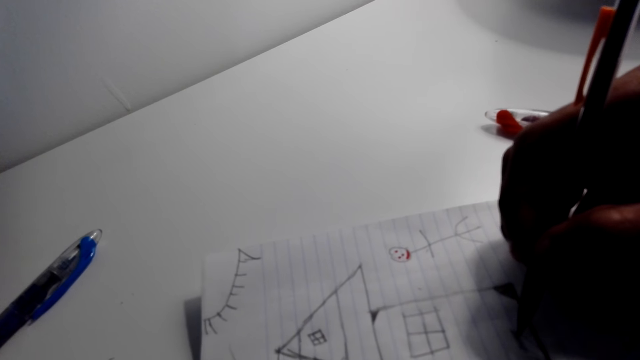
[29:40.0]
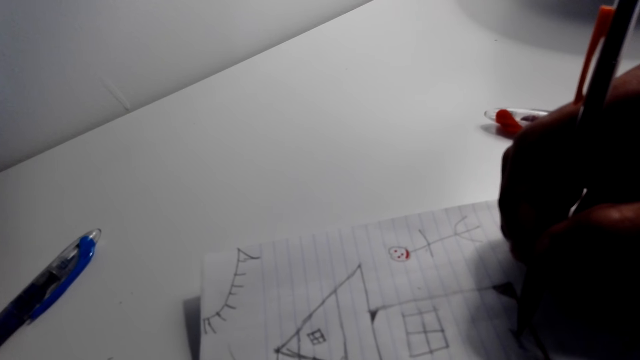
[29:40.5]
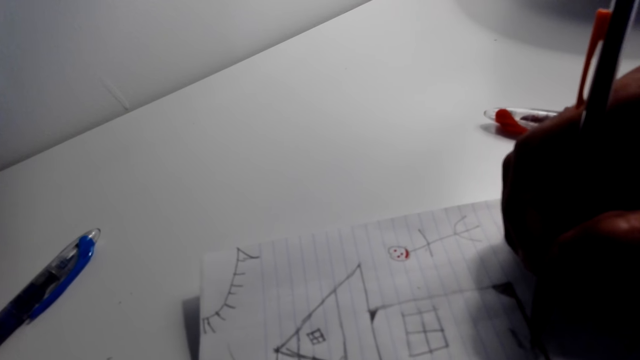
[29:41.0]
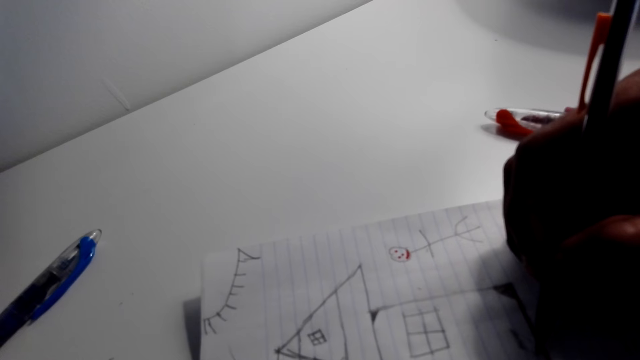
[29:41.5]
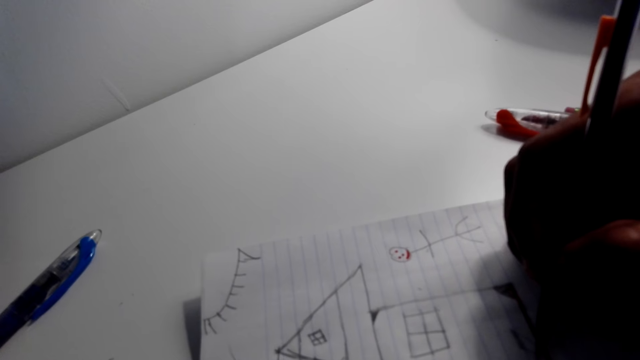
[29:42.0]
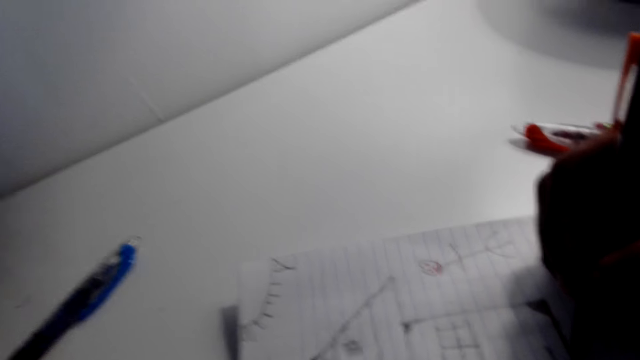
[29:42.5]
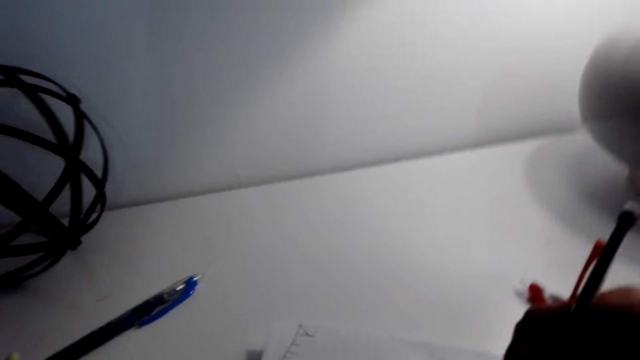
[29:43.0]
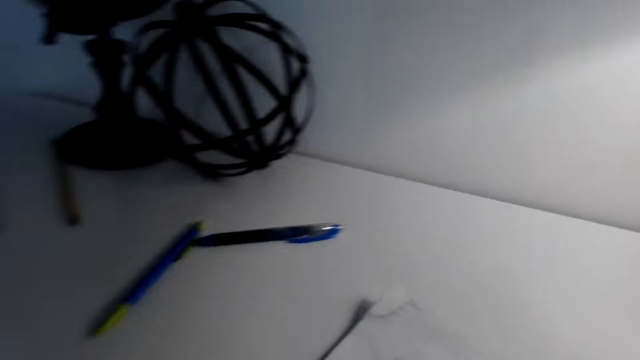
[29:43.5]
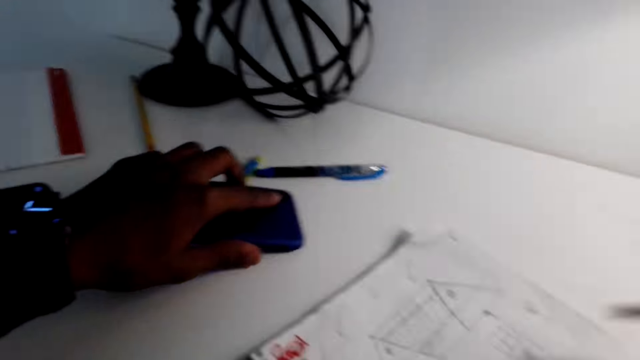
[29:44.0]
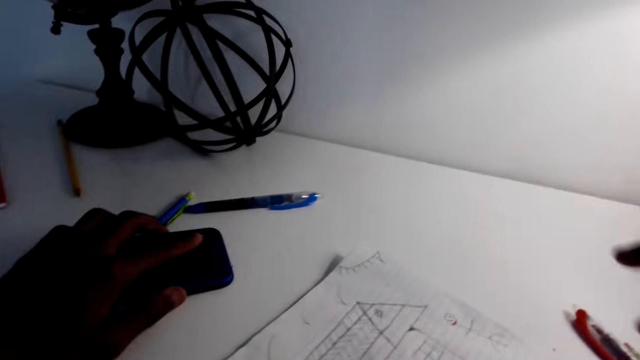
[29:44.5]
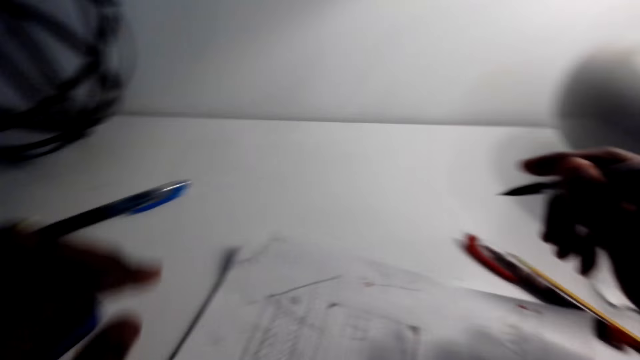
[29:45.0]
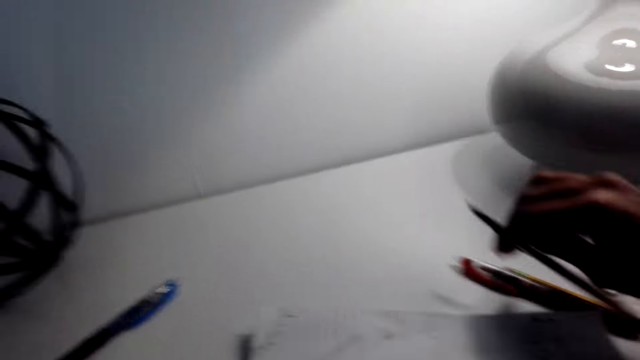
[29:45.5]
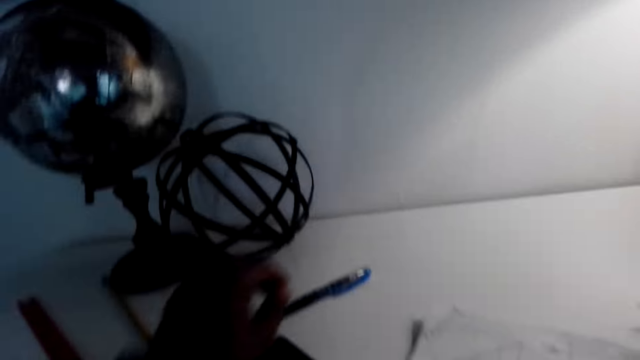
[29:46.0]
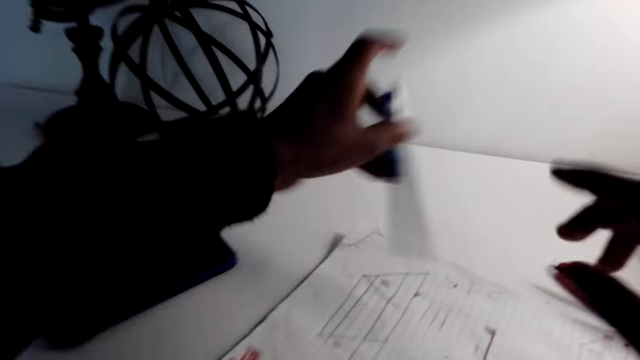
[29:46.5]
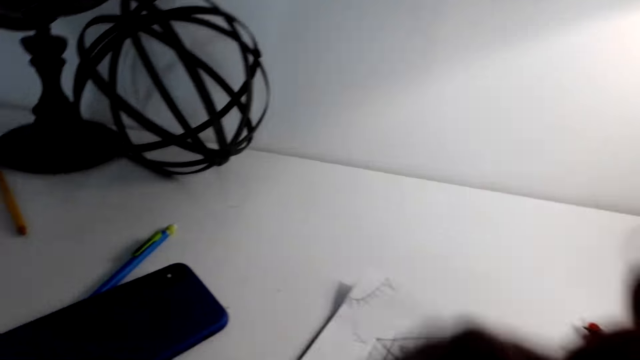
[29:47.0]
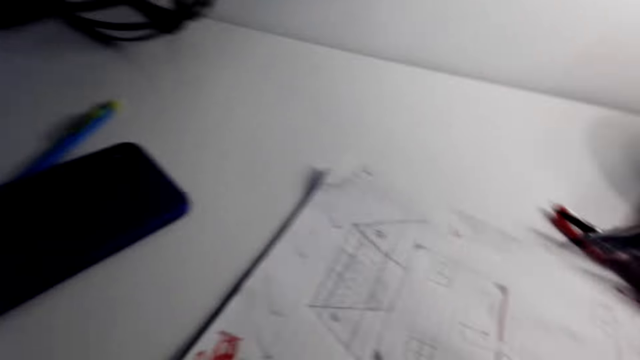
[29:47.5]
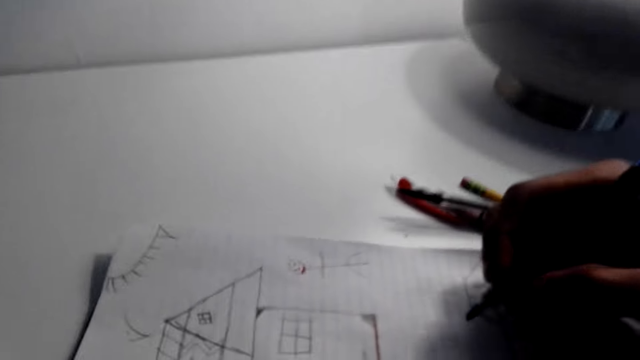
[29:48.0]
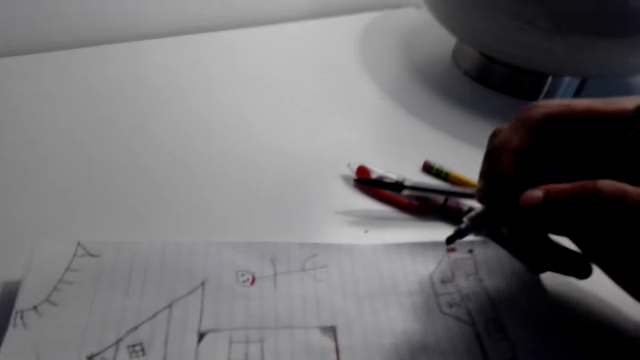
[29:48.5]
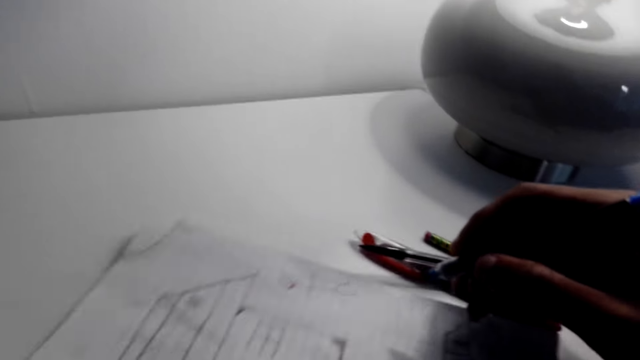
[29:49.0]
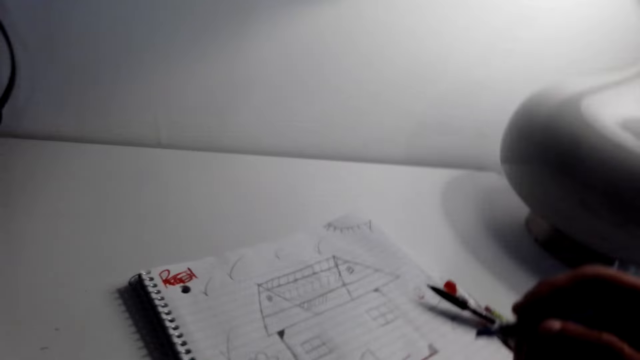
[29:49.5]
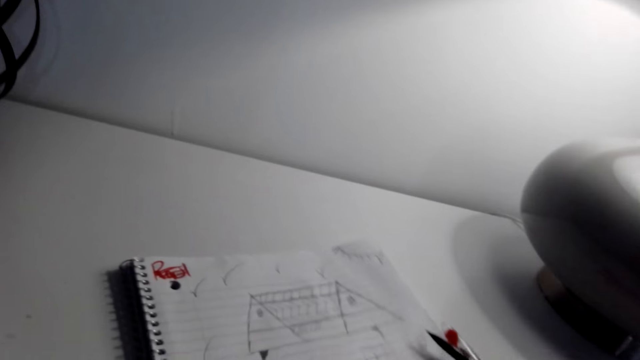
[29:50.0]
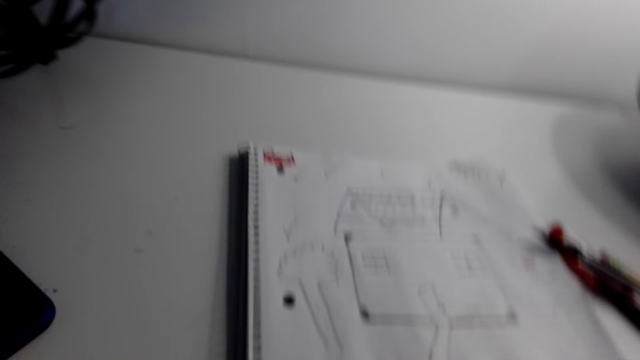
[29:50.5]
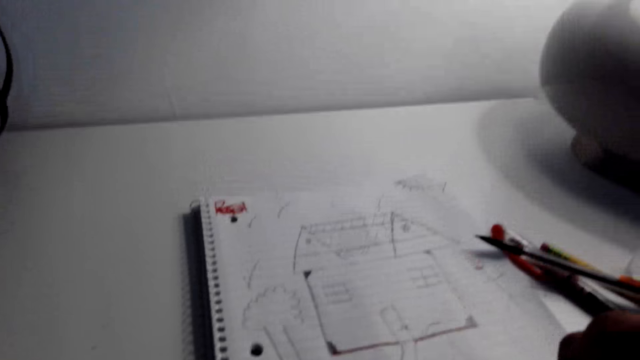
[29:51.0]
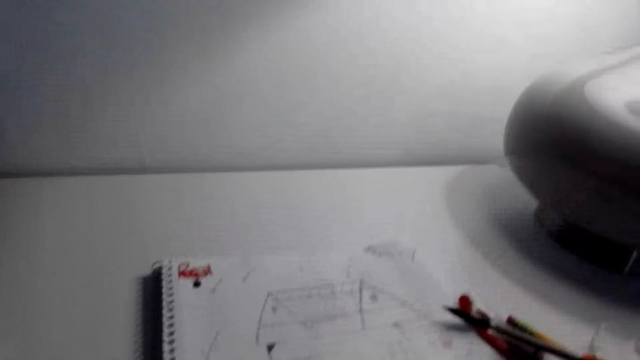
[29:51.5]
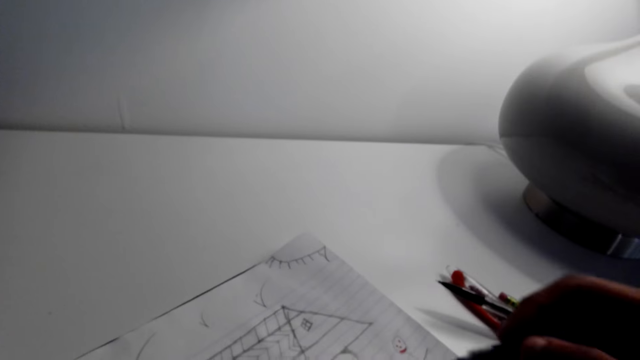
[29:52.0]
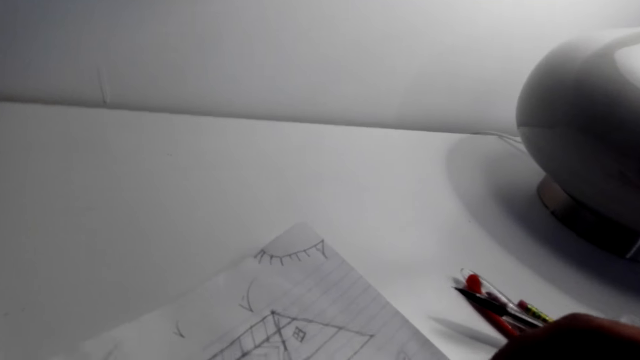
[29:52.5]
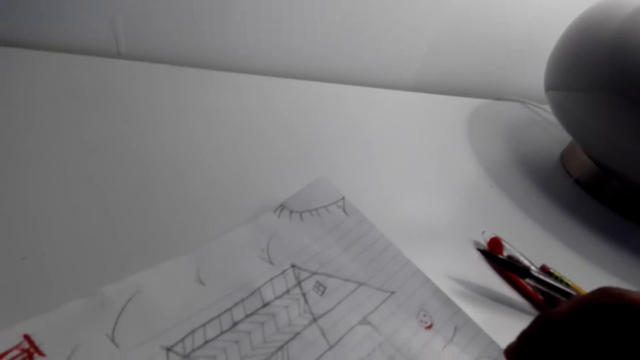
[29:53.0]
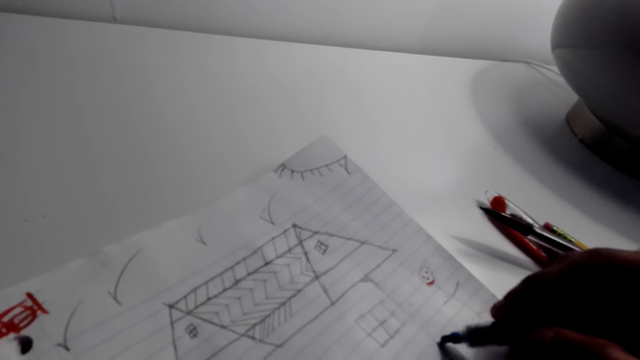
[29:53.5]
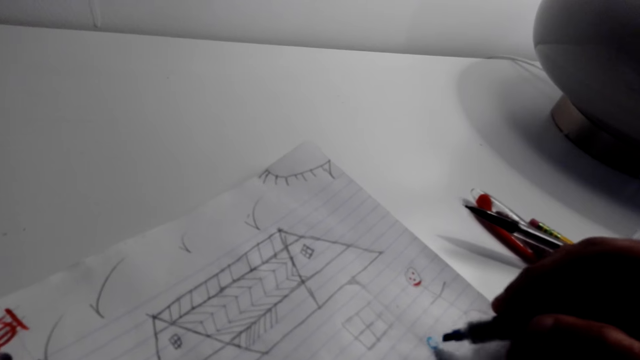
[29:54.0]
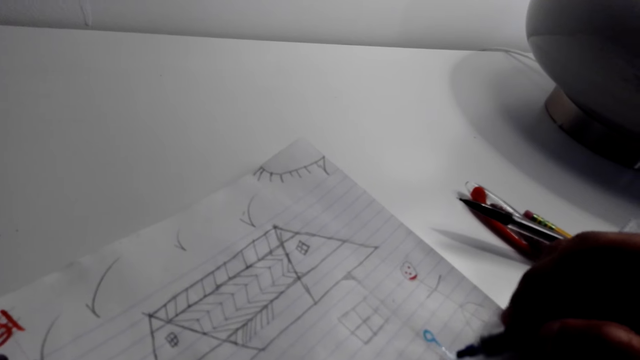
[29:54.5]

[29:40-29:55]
The camera wearer puts a phone on the table. They put the pen on the table. They pick up another pen from the table. They draw a house on the piece of paper. They move the book towards the right hand side. They draw the house on the piece of paper.

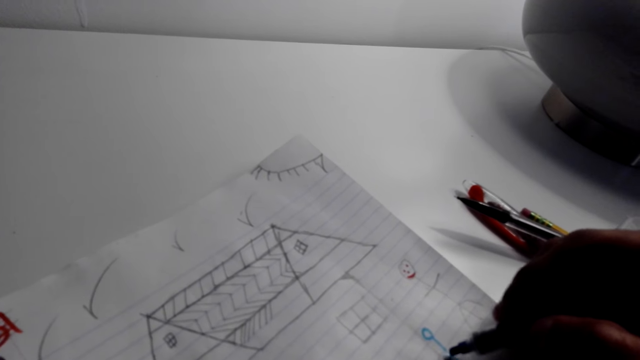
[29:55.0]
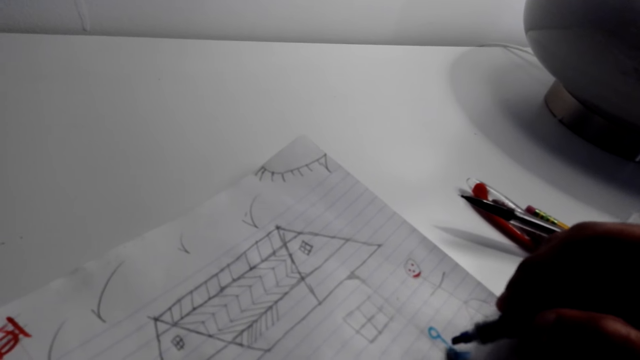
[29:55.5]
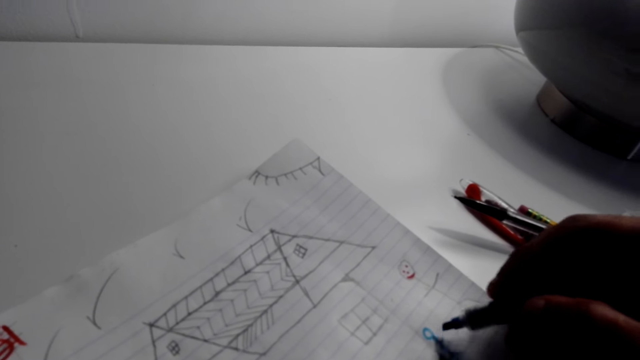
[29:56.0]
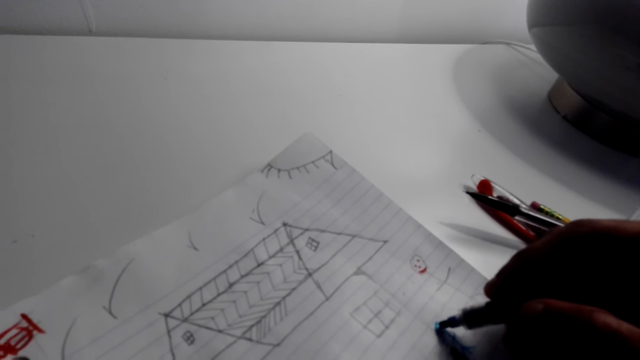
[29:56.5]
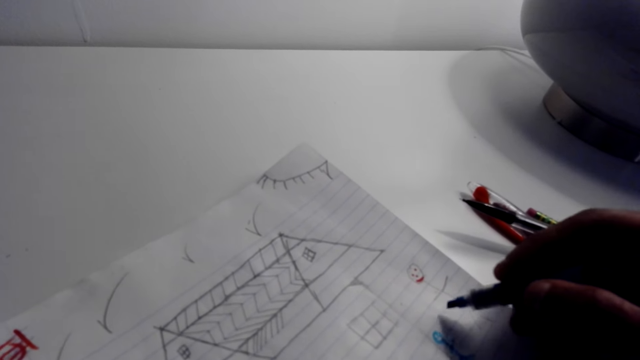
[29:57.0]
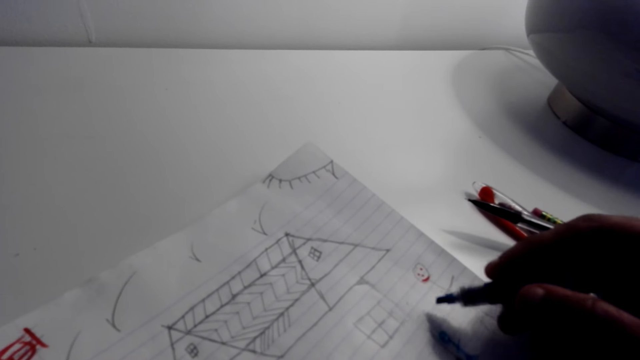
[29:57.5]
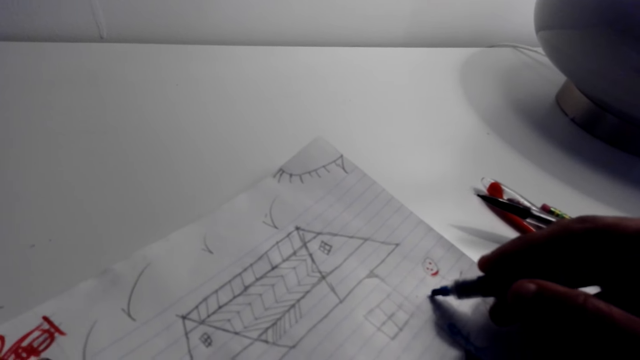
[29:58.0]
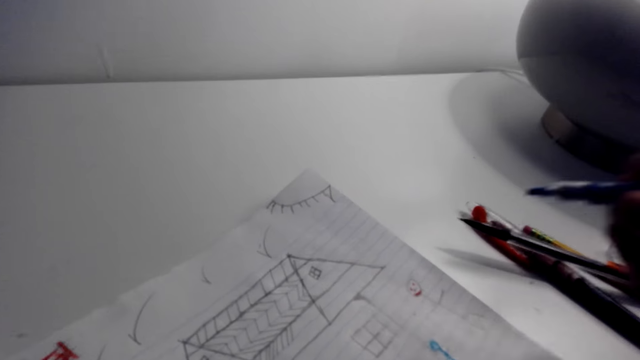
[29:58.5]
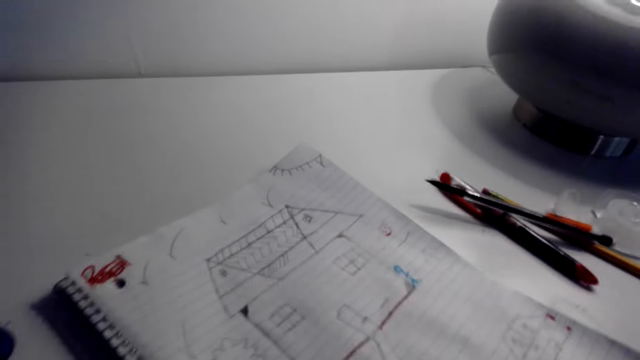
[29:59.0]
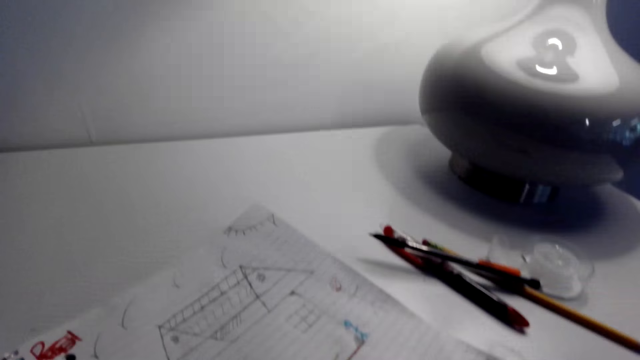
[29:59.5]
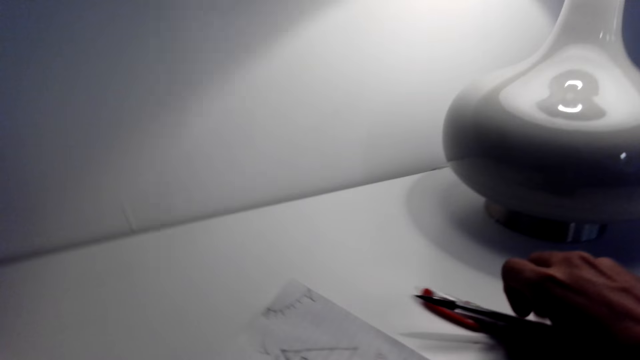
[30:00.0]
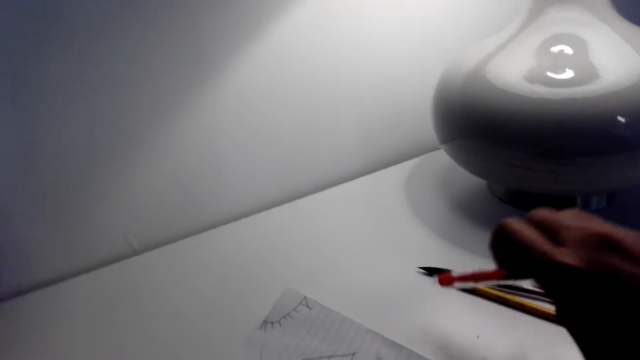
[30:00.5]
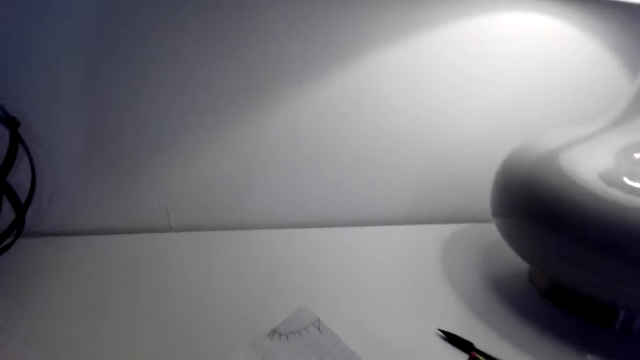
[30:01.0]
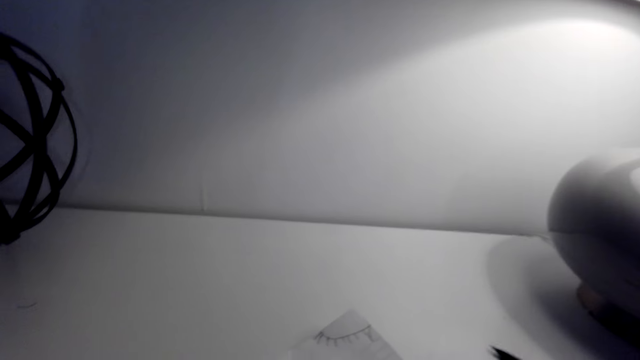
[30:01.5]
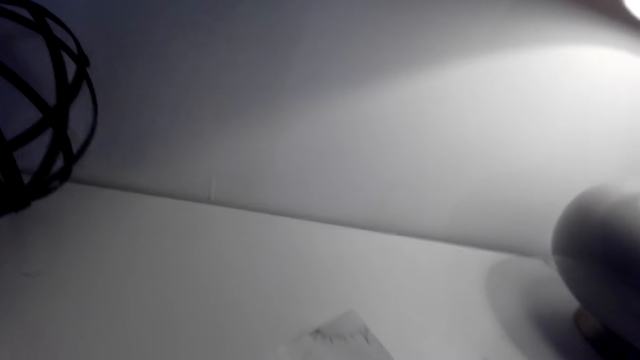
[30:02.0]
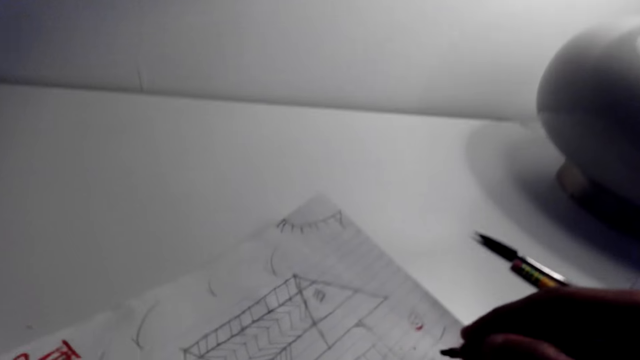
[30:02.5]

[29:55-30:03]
The camera wearer picks up another red pen from the table.
